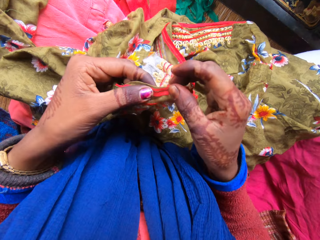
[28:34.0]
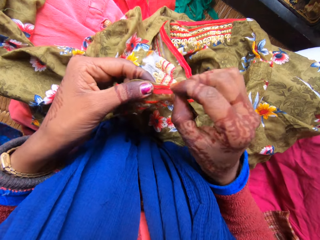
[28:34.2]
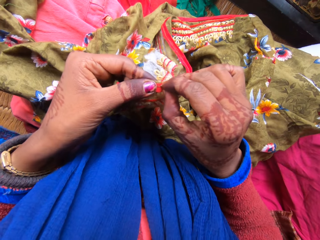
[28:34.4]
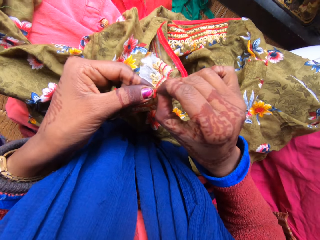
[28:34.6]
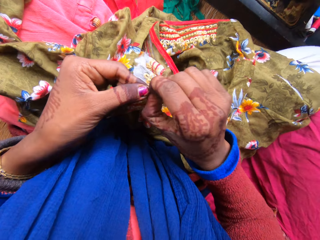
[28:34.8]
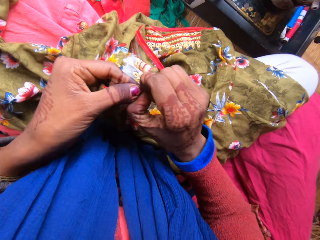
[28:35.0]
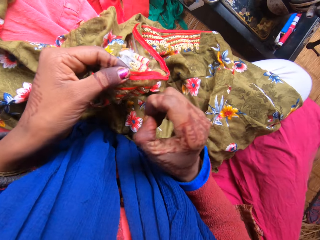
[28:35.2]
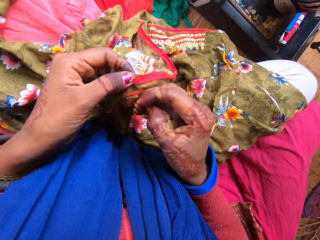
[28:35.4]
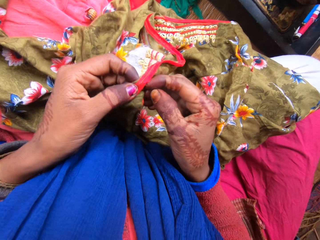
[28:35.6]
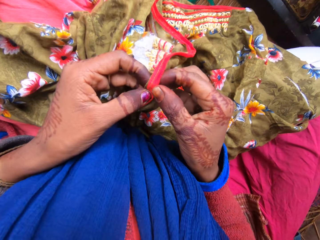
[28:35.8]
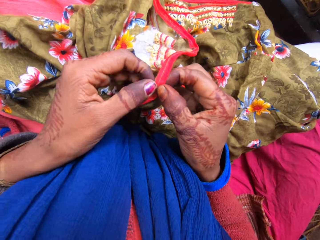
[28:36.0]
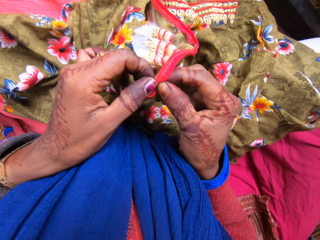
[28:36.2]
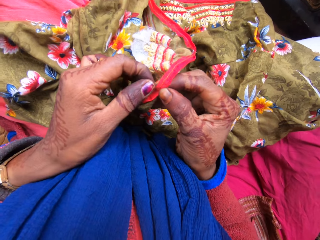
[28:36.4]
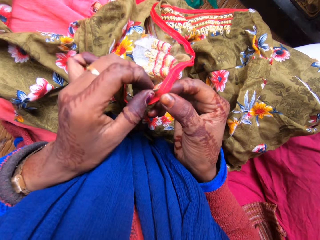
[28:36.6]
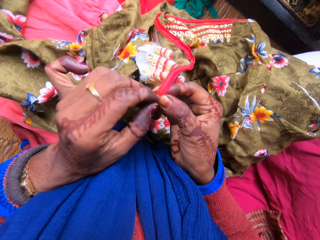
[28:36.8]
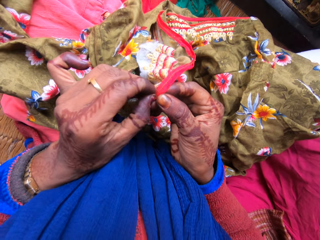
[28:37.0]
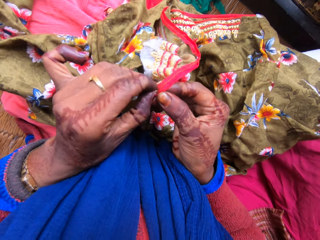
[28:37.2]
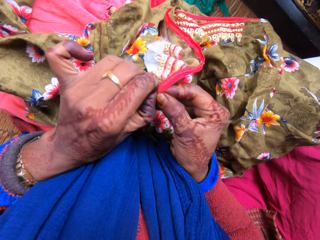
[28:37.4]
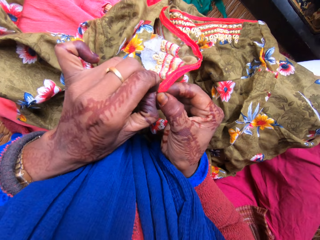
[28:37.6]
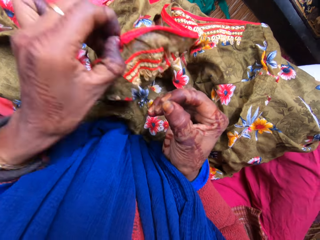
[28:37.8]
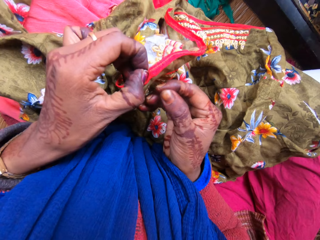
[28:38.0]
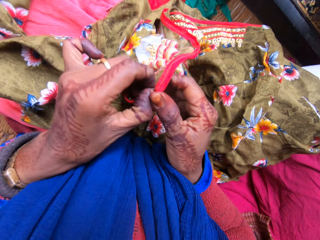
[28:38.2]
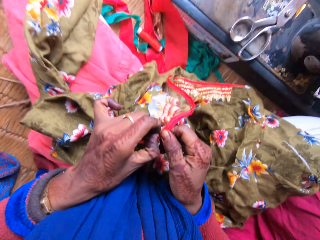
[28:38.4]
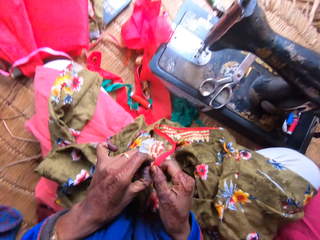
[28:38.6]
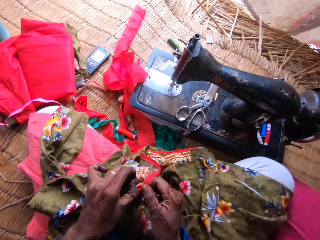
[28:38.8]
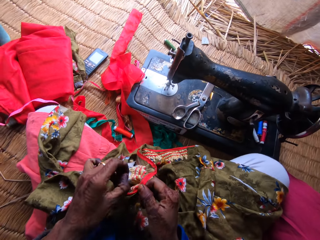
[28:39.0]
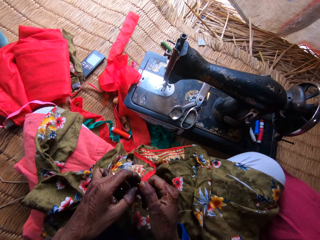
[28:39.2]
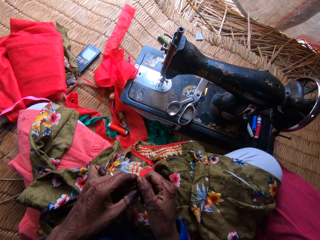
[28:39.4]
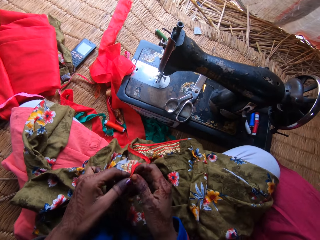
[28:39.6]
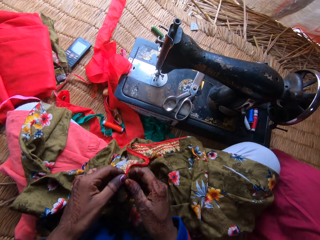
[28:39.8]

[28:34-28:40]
The camera wearer removes a weaving thread on the piece of cloth.

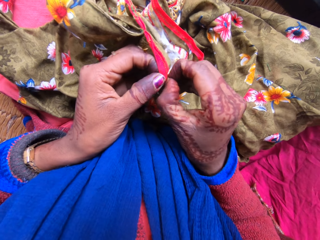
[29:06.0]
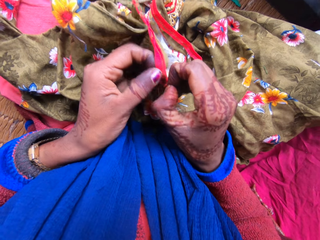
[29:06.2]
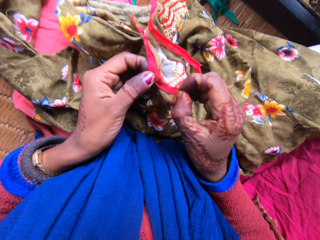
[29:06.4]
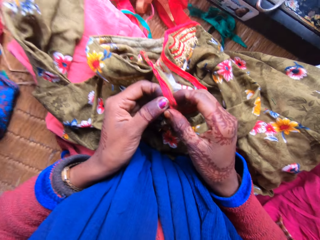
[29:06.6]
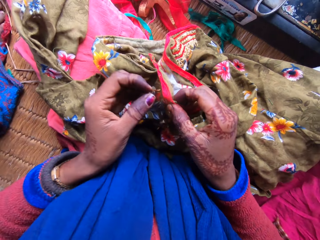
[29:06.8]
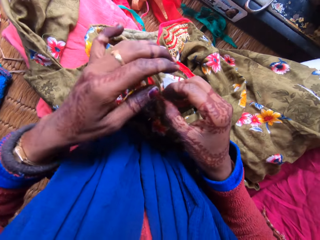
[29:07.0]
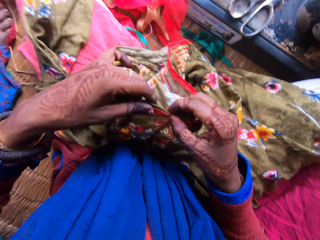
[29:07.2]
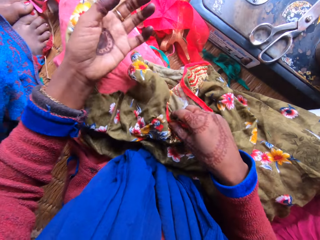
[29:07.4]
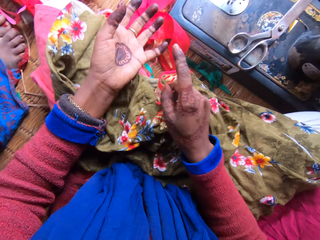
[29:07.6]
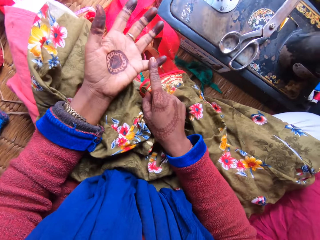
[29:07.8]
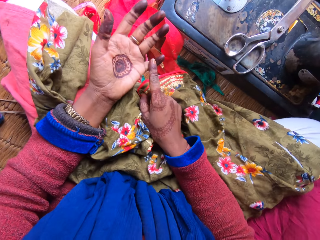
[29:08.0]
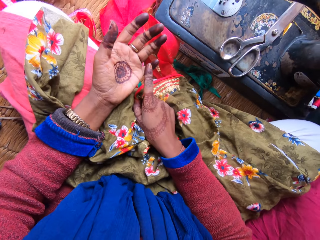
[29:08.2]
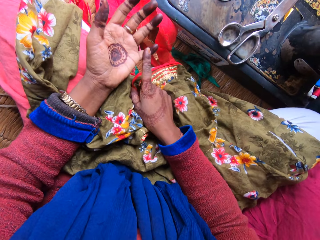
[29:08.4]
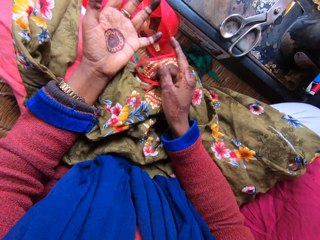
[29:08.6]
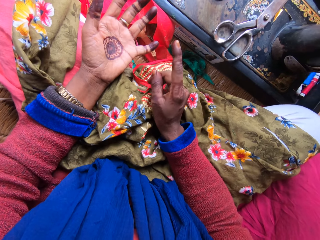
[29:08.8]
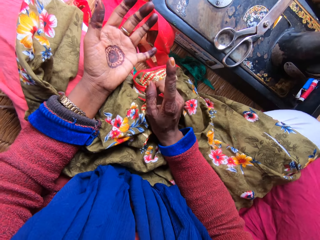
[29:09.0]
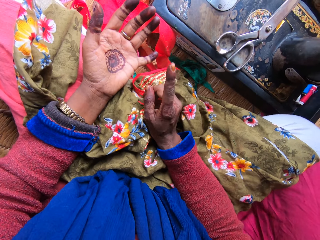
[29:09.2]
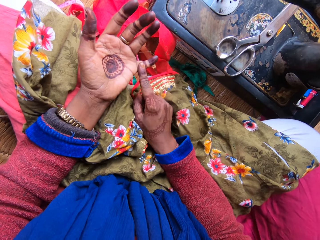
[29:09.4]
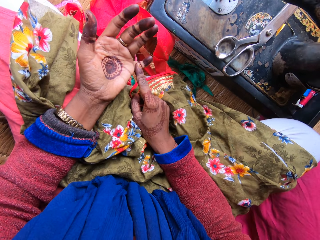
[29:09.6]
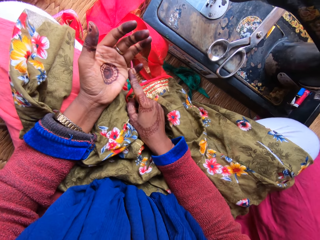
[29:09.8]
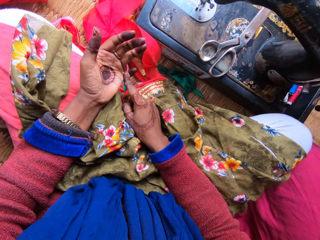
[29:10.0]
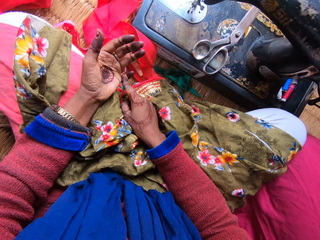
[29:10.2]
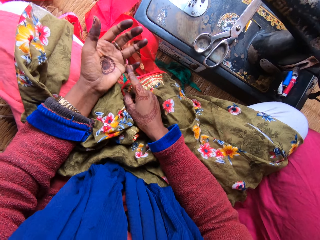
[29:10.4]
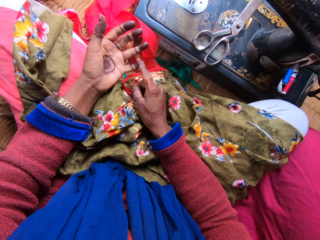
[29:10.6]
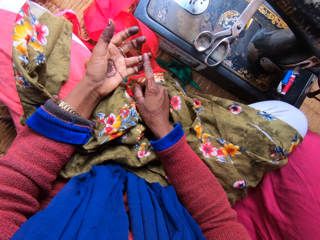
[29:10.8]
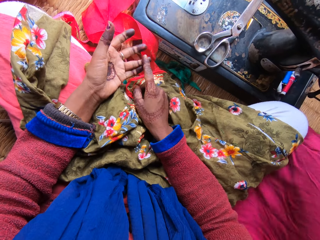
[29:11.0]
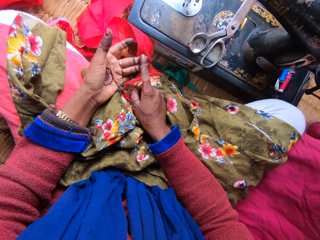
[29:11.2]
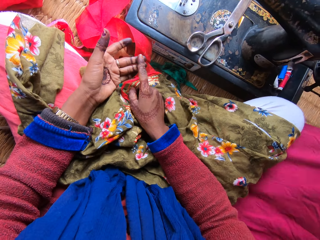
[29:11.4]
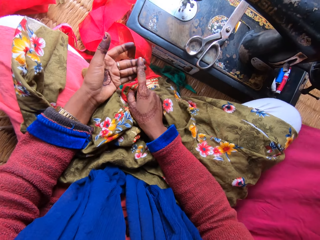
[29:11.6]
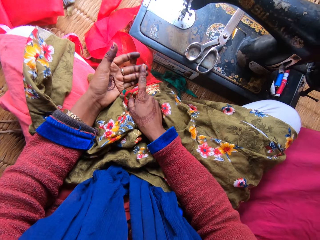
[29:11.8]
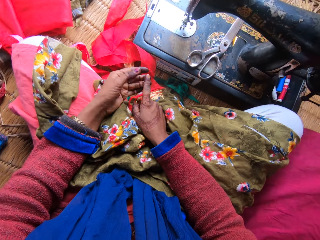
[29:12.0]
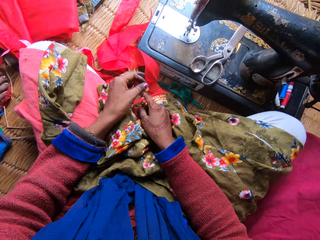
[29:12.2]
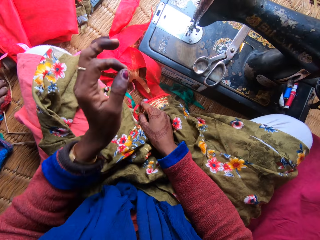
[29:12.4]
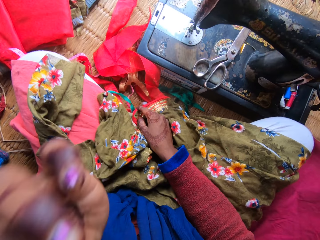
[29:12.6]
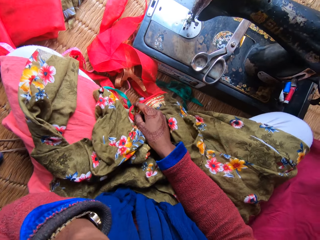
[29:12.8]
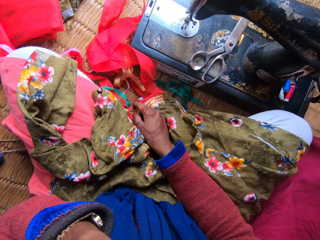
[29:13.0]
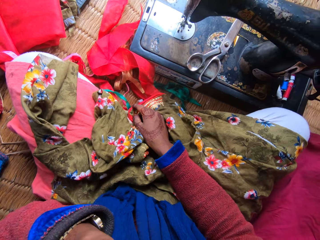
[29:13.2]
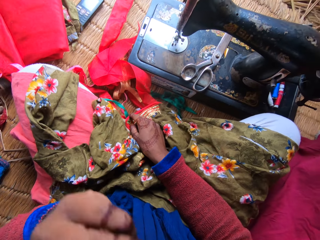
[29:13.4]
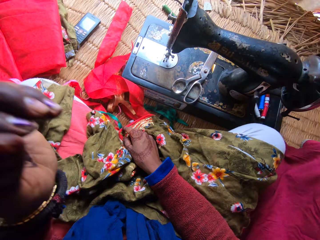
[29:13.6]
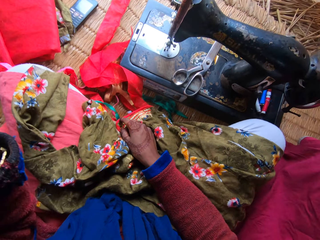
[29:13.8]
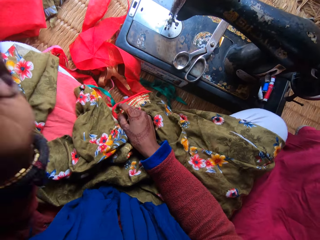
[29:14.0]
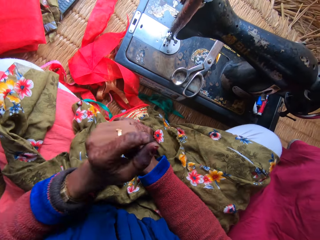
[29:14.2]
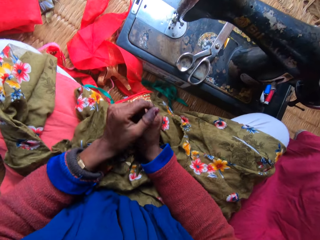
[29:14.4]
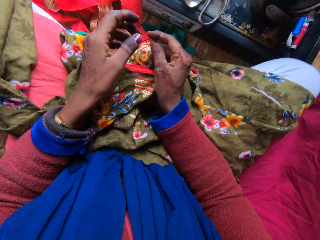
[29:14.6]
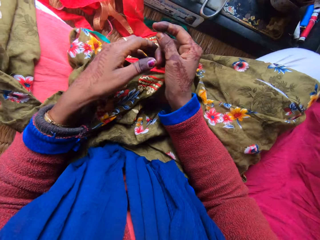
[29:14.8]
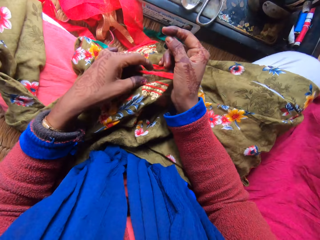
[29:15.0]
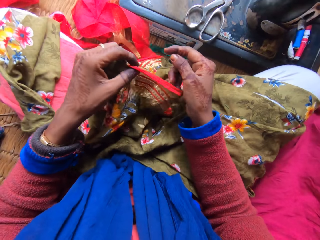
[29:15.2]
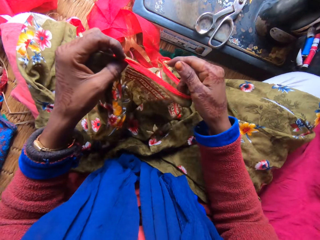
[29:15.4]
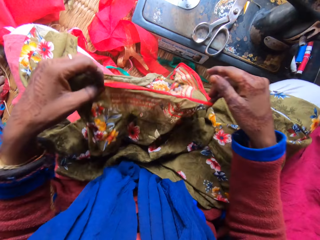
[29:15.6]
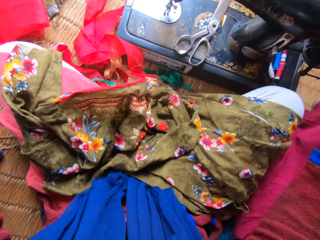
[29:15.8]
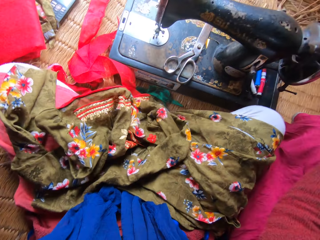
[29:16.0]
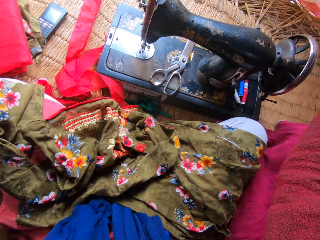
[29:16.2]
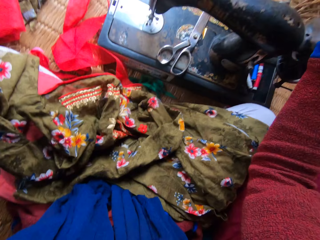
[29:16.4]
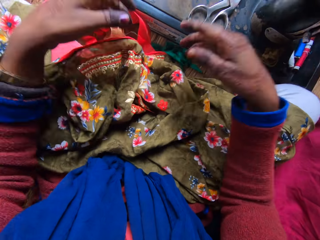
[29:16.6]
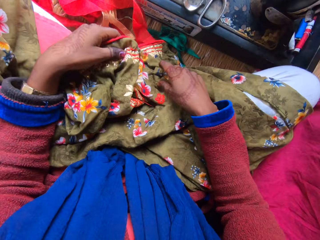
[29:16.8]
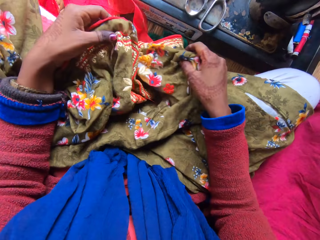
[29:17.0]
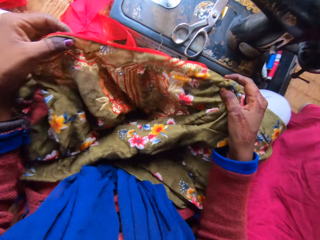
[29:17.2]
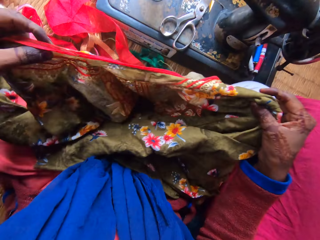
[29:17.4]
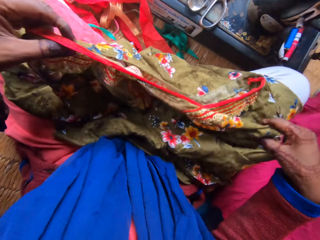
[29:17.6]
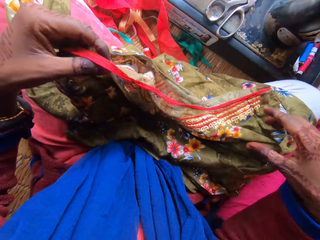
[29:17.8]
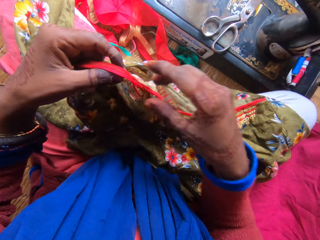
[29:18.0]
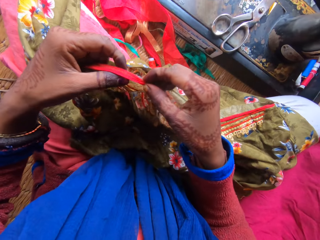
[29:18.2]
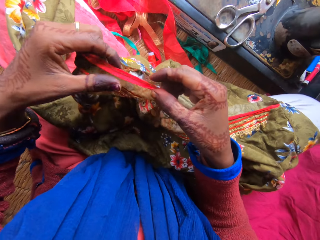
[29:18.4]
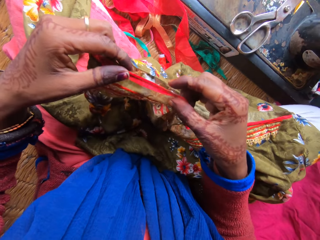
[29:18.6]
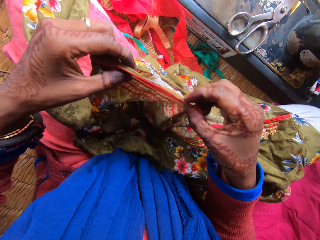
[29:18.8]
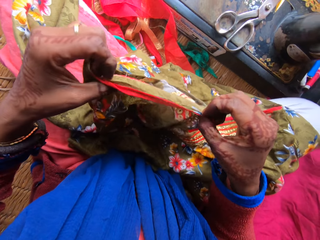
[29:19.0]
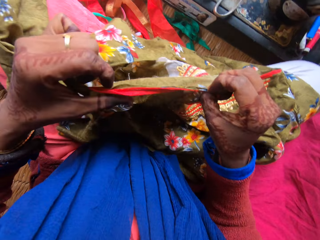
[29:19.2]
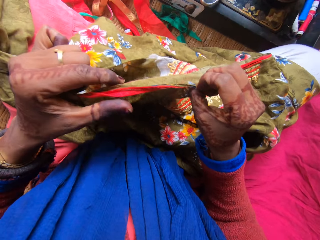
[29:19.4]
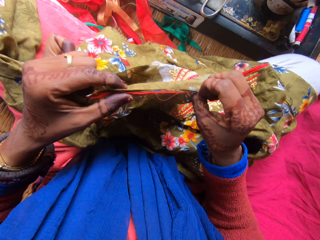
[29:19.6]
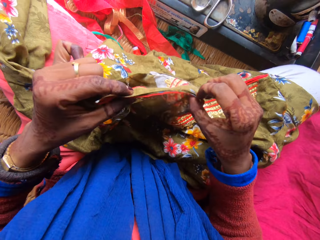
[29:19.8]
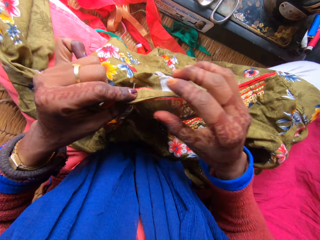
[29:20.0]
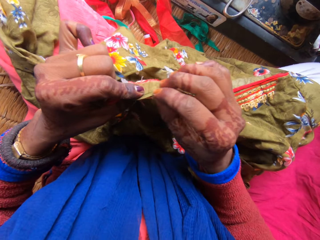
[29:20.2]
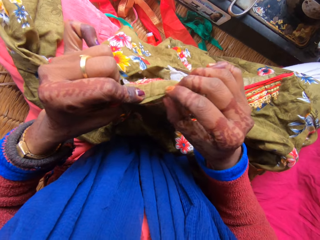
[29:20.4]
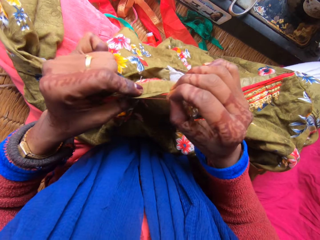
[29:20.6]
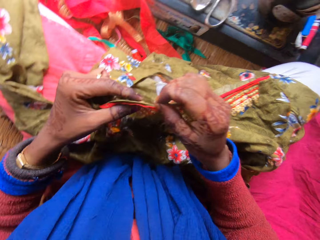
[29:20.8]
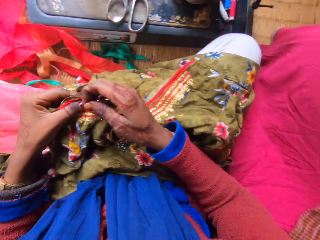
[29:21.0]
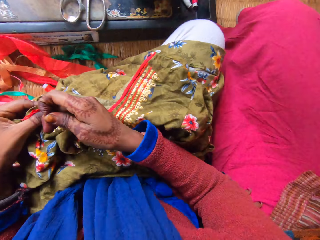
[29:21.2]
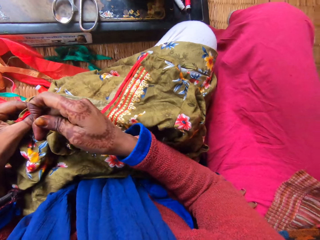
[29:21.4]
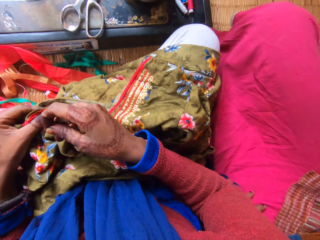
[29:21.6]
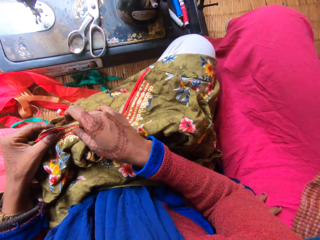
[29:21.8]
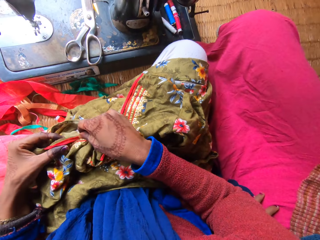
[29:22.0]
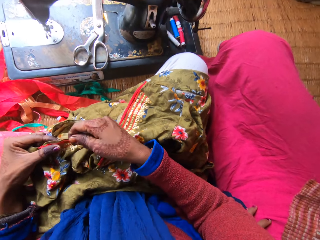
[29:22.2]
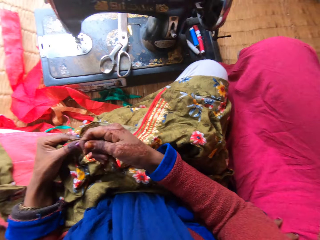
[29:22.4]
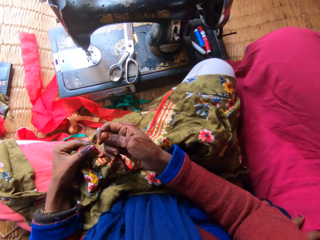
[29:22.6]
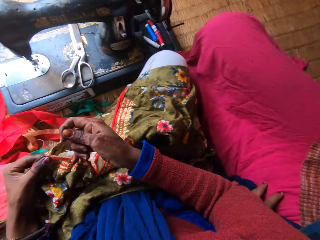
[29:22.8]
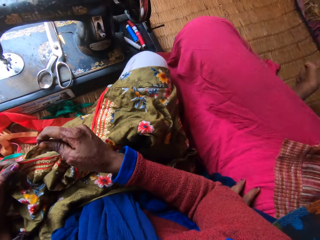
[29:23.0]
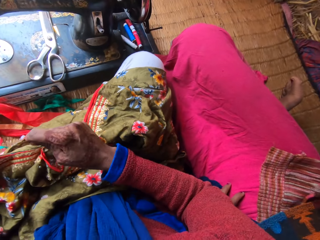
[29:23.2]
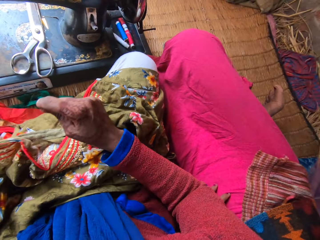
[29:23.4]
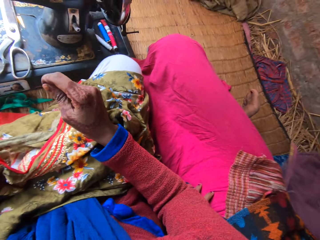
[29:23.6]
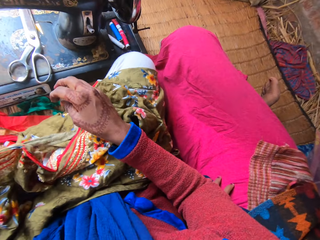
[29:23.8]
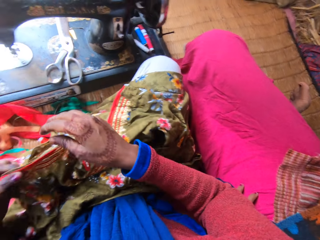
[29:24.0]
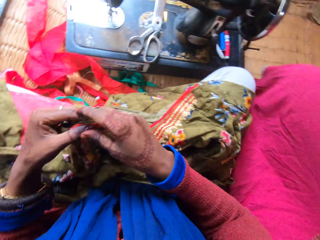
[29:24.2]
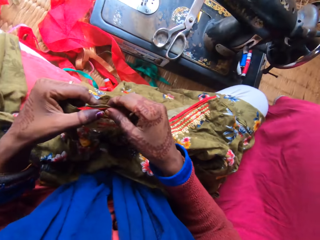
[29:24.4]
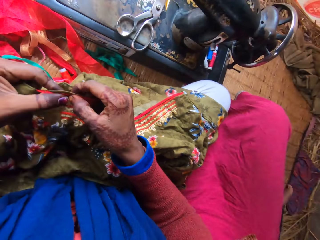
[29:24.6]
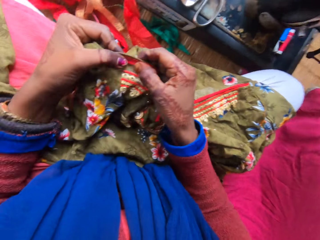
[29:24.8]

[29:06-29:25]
The camera wearer taps their left hand with their right index finger. They count something with their fingers. They make gestures with their hands. They sit on the floor. They pick up a piece of cloth on the floor. They hold the piece of cloth with their hands. They cut a thread from the clothes.
